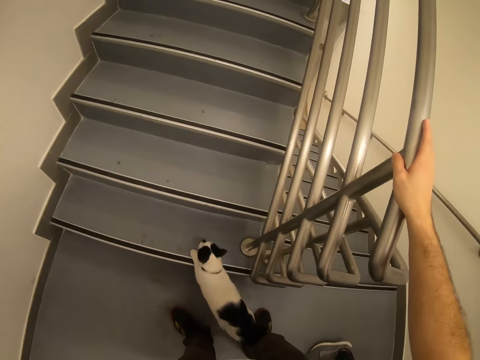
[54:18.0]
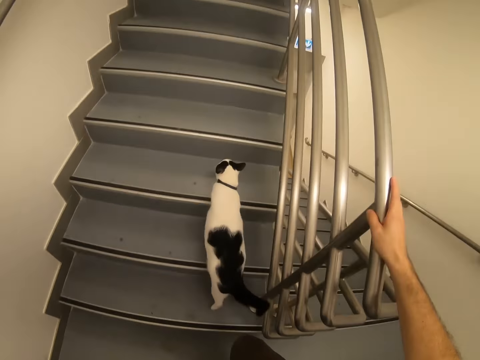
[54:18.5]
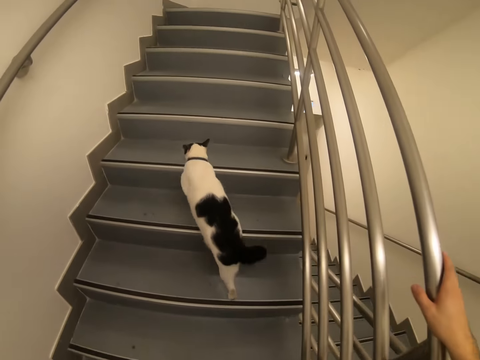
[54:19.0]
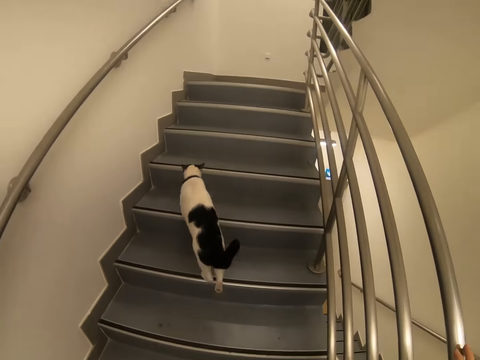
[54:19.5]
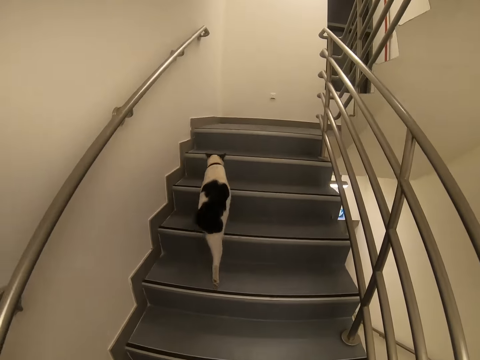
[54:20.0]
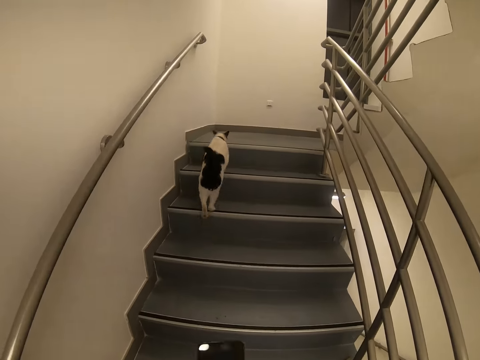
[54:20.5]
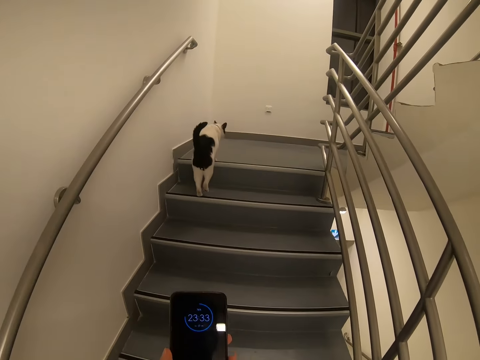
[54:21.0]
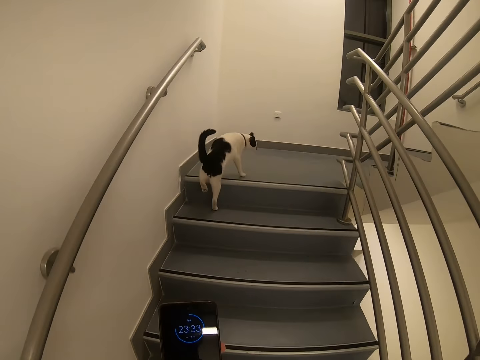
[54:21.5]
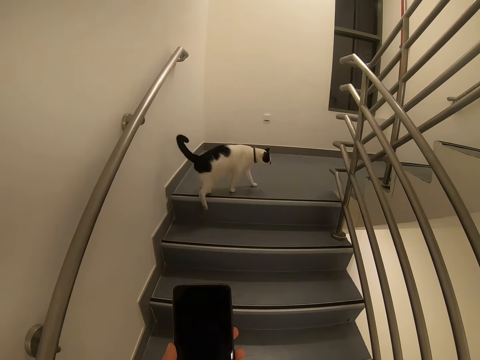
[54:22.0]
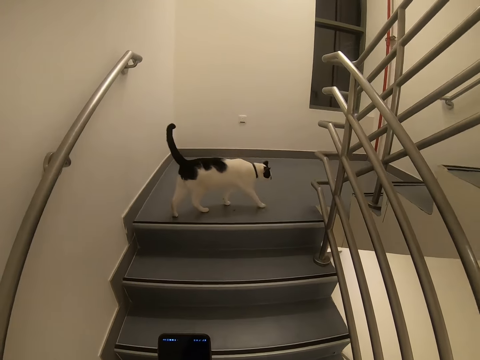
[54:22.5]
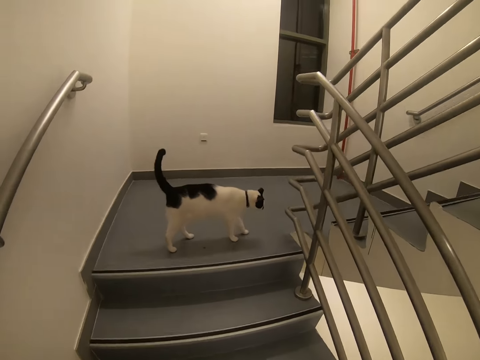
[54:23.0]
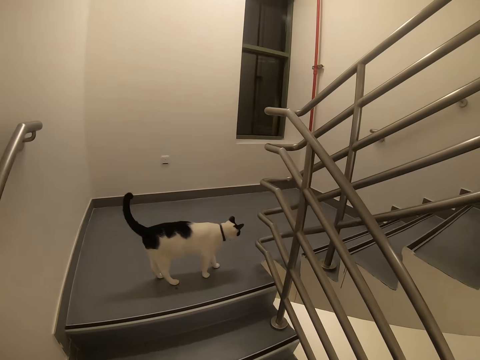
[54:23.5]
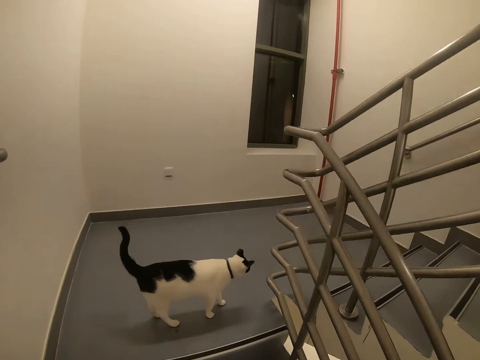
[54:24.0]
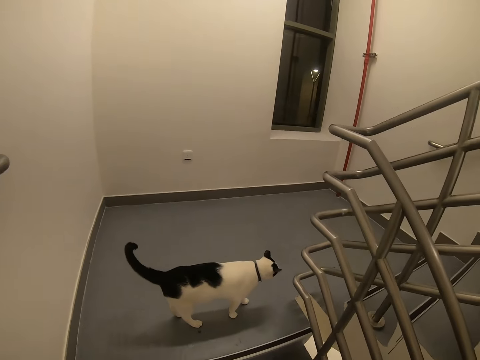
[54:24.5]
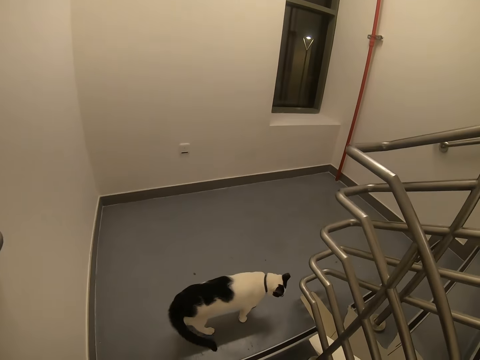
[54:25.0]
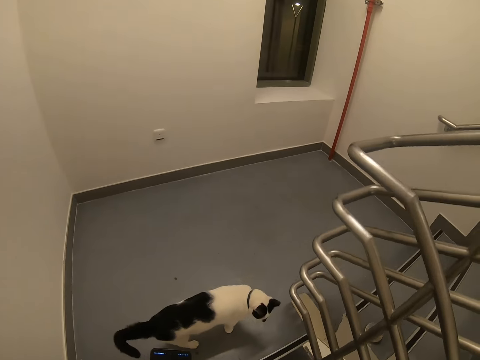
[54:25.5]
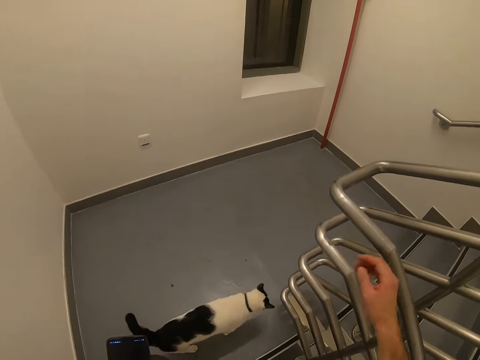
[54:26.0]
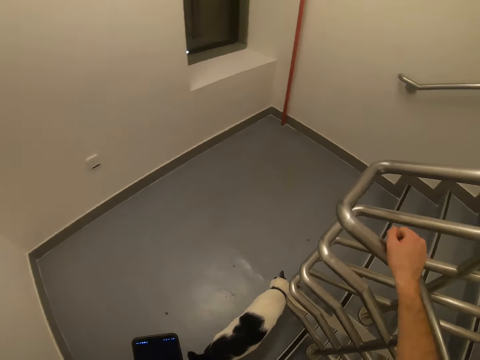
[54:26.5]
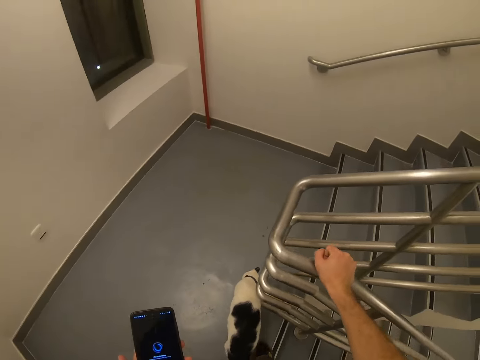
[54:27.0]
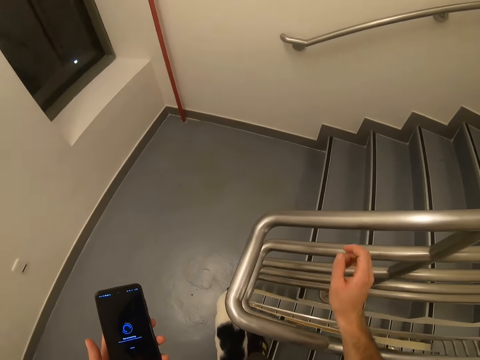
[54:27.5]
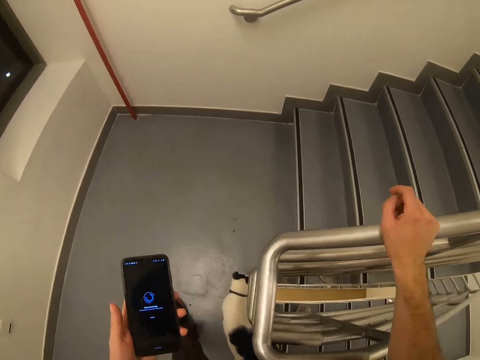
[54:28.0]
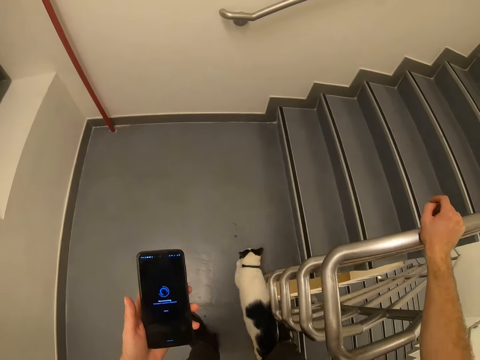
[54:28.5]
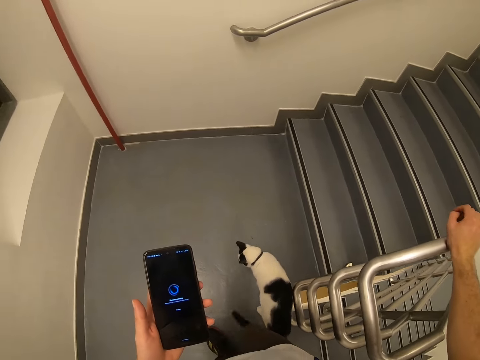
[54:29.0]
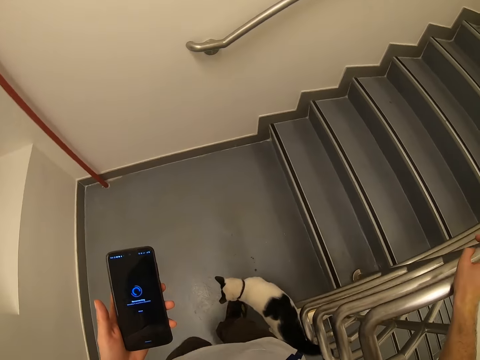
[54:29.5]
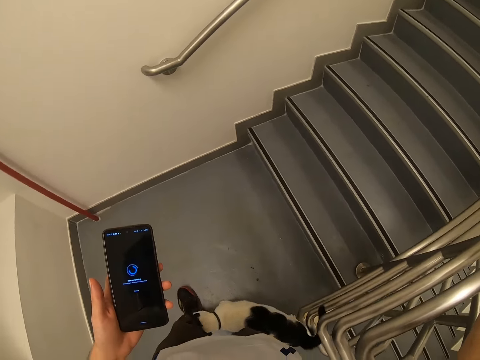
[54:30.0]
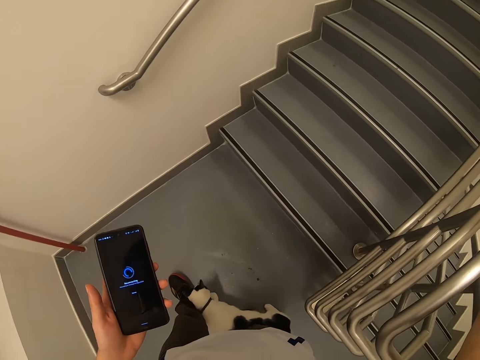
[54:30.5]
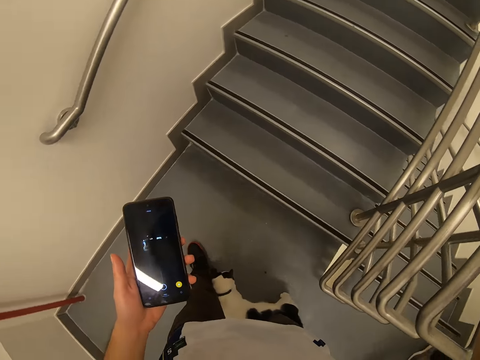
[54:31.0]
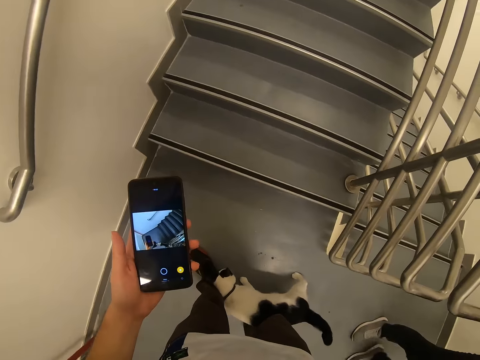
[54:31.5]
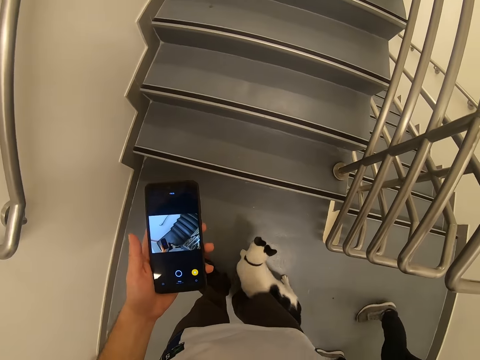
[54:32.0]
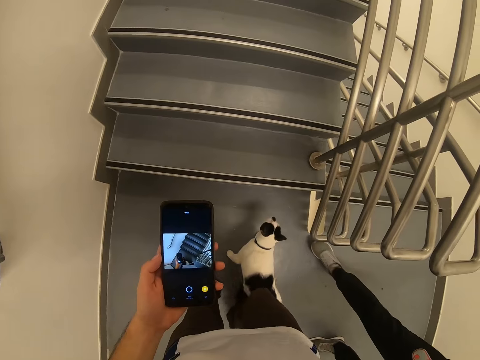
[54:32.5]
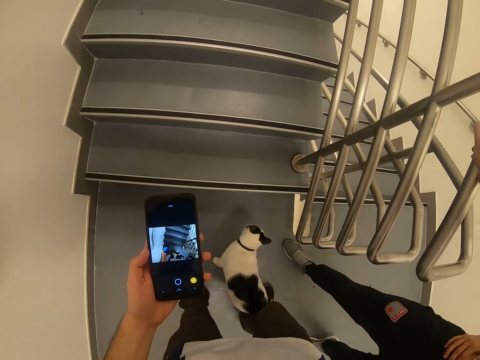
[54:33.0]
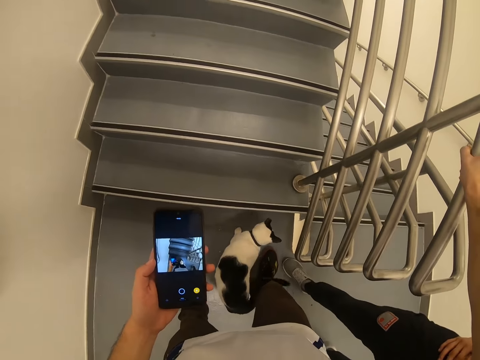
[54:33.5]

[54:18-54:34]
The camera wearer walks upstairs. They operate a phone. They walk up the stairs. They hold a staircase grill. They use the phone. They hold the phone.

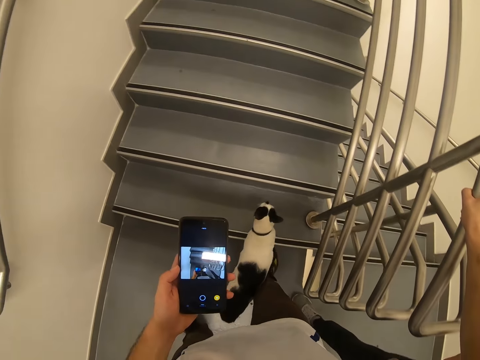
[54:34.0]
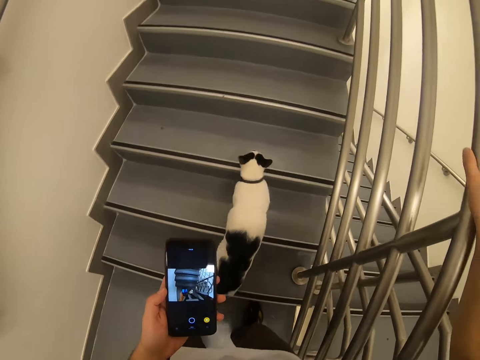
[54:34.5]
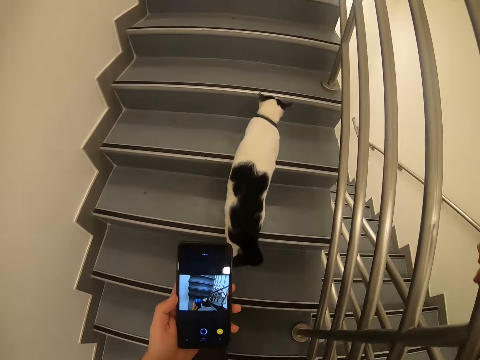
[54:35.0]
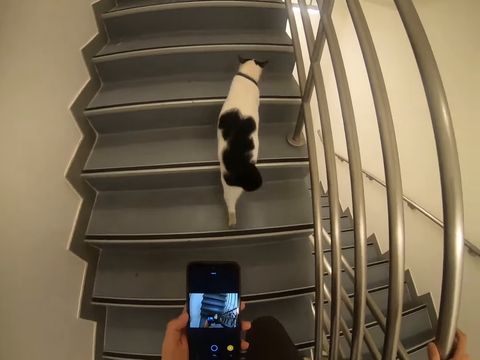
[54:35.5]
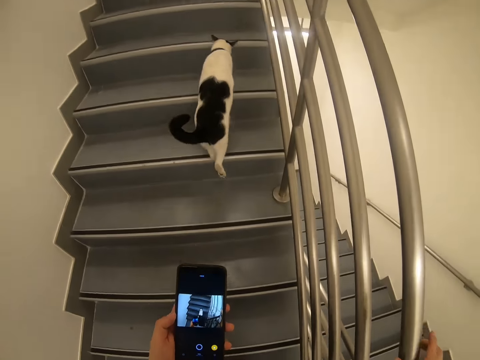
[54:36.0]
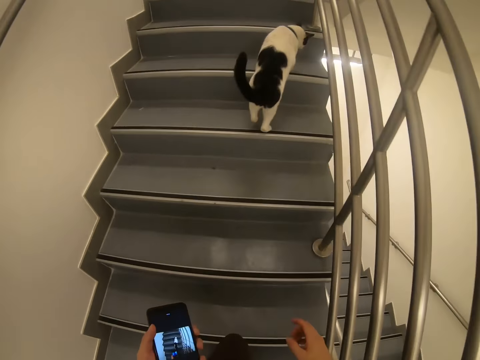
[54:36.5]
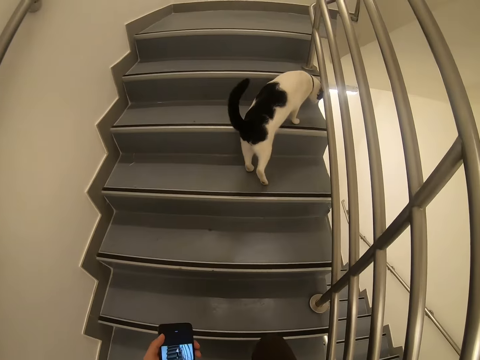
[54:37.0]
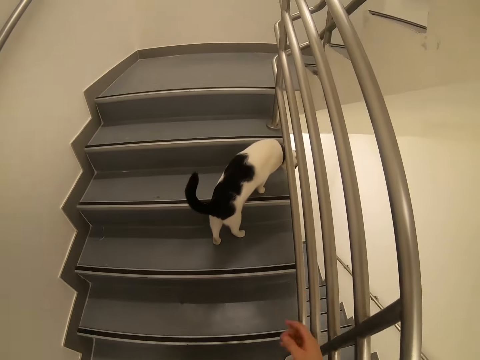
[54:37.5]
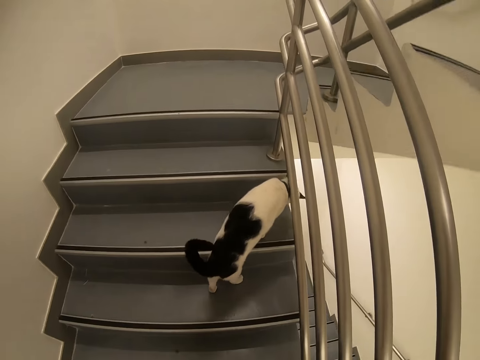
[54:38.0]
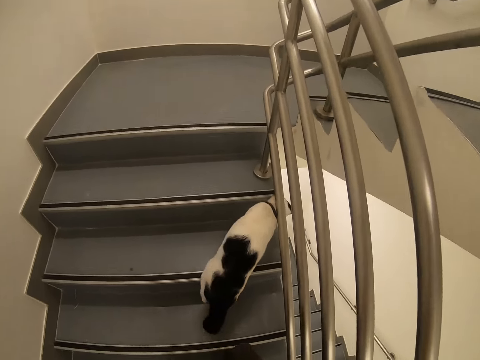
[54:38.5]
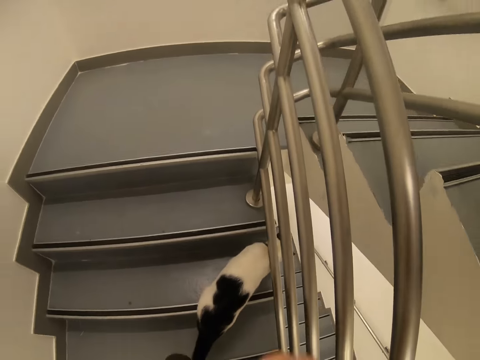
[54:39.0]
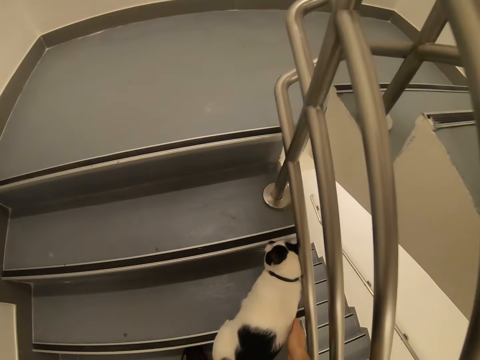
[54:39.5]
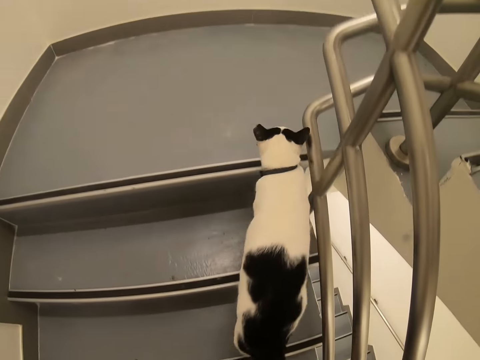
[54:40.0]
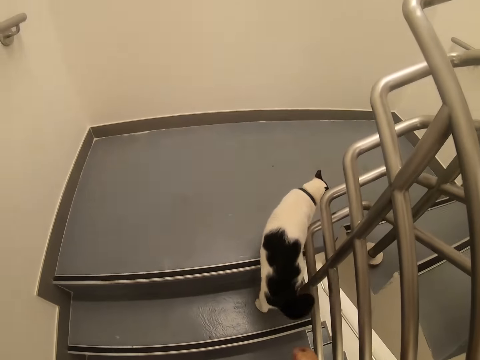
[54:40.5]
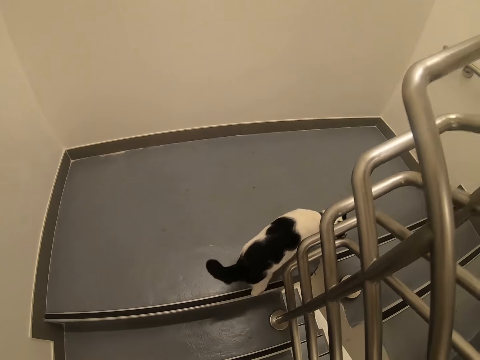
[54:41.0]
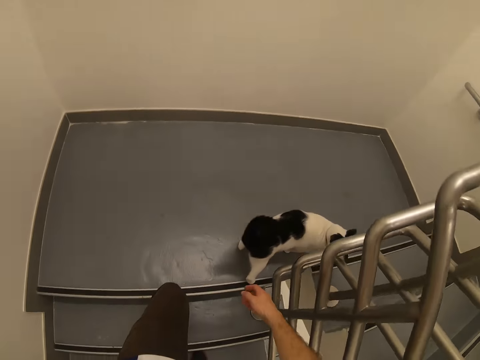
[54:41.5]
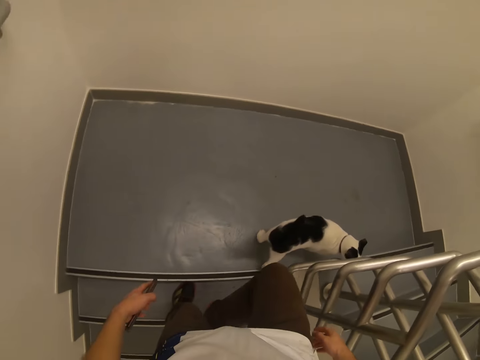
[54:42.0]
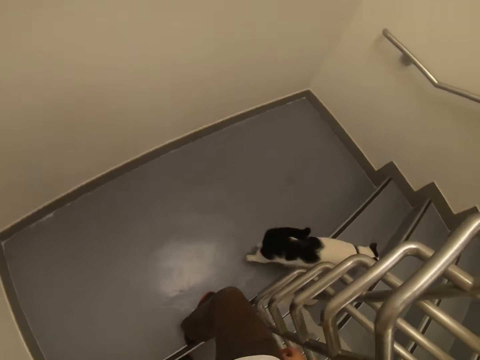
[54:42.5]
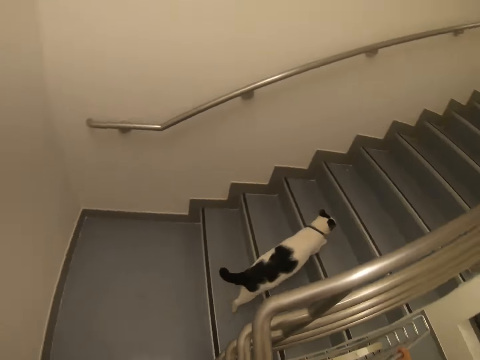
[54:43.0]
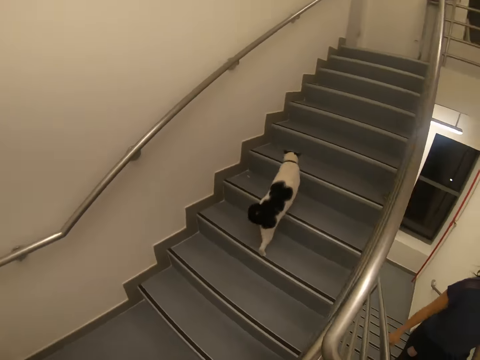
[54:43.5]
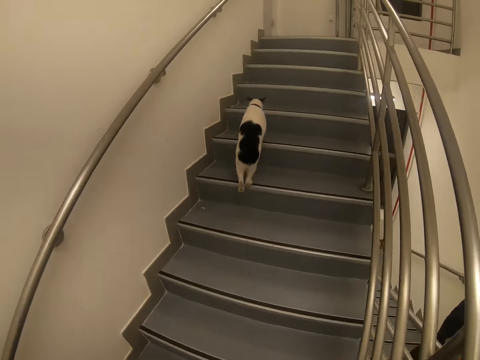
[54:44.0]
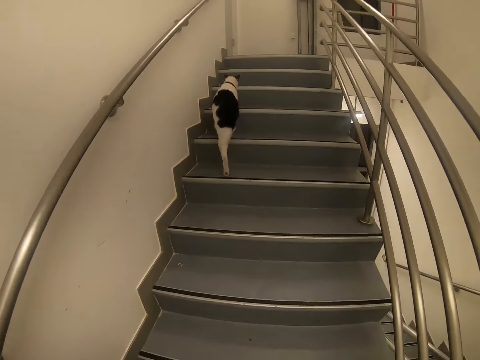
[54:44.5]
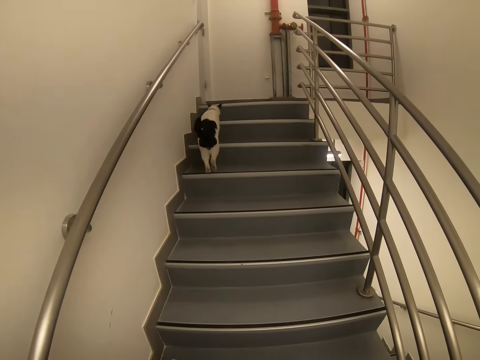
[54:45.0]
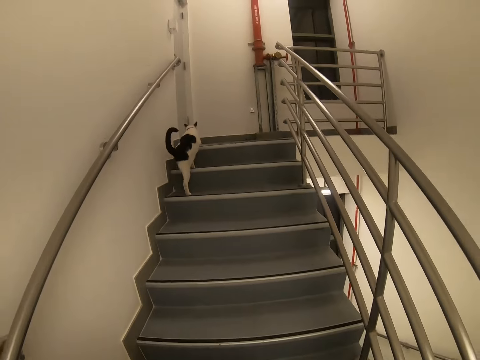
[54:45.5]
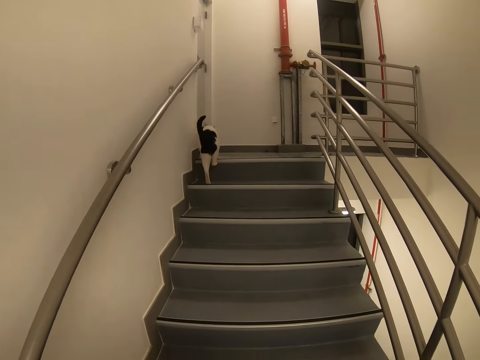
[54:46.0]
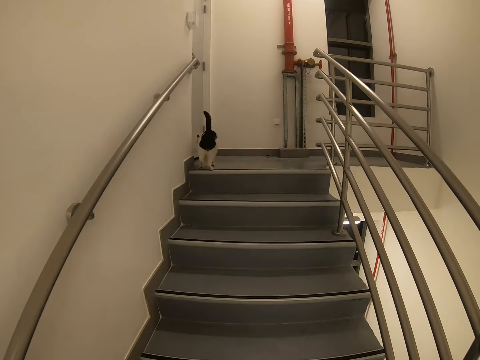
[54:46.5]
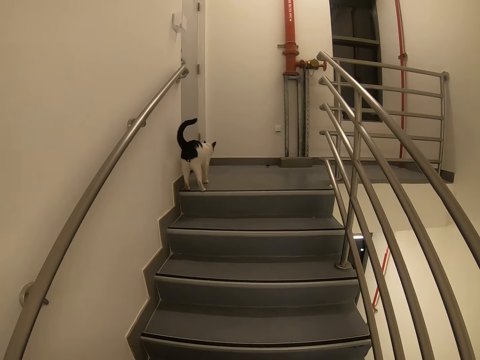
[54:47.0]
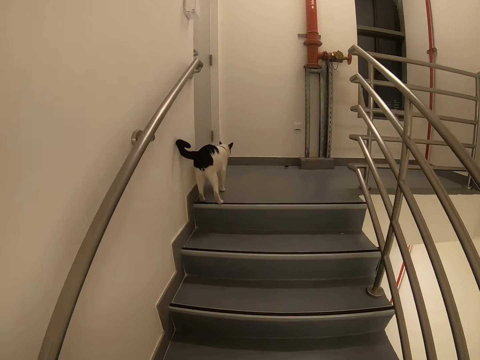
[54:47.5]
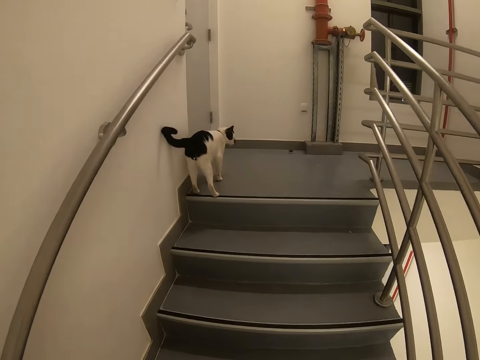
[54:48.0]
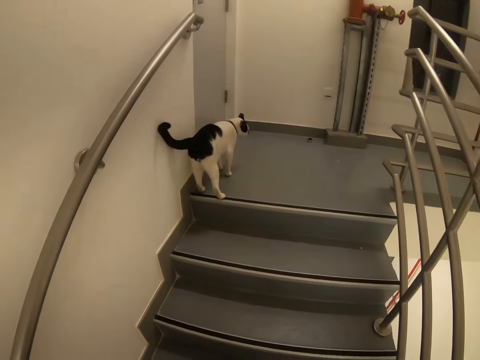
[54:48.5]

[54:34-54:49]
The camera wearer walks upstairs. They hold a staircase grill.
